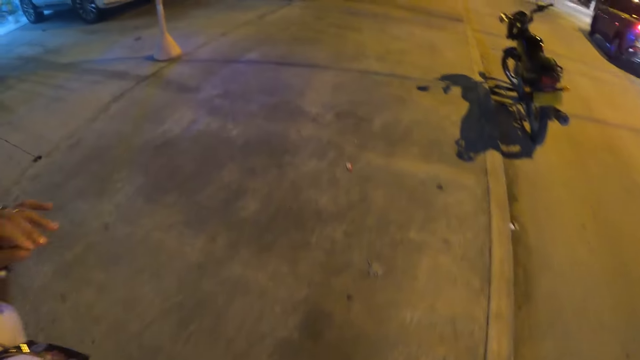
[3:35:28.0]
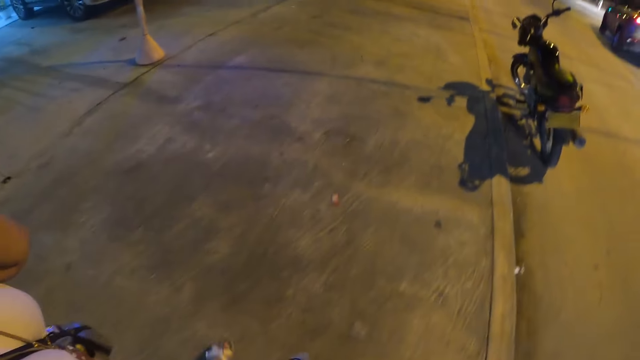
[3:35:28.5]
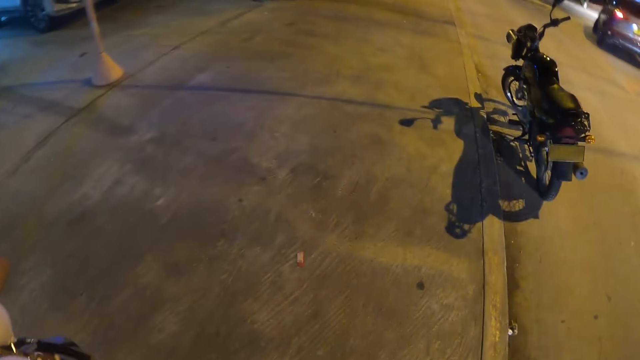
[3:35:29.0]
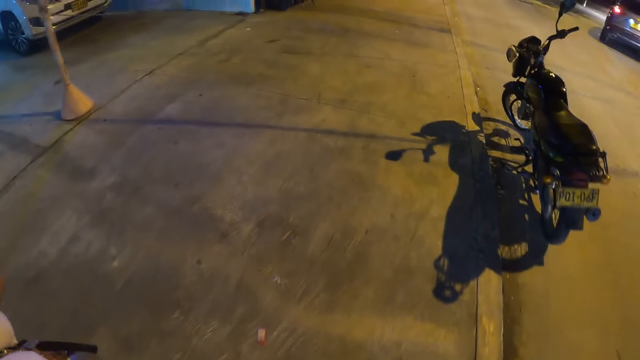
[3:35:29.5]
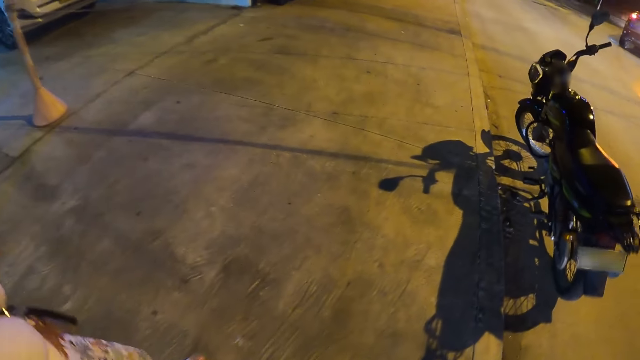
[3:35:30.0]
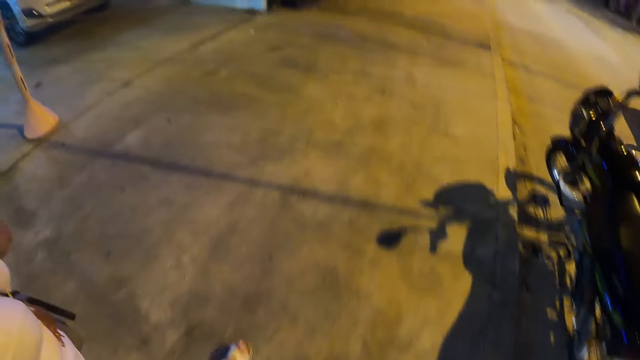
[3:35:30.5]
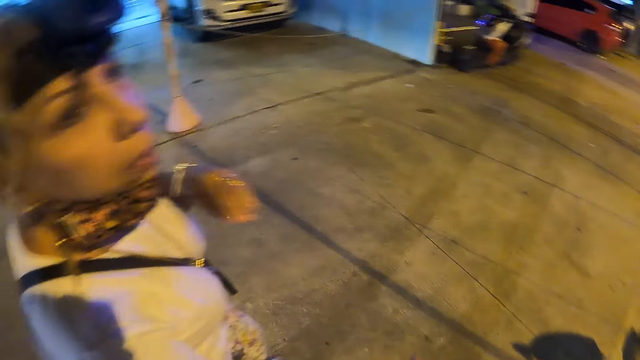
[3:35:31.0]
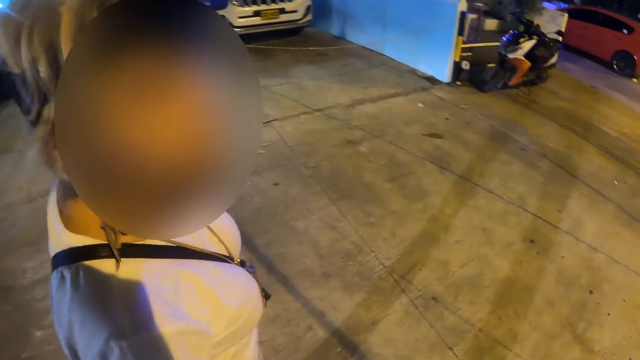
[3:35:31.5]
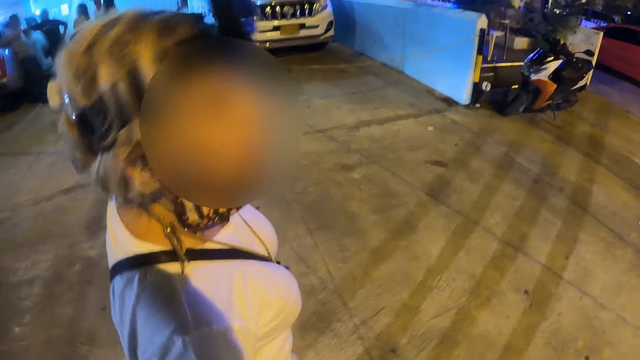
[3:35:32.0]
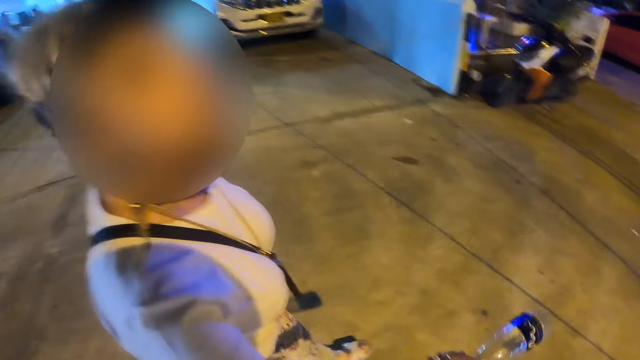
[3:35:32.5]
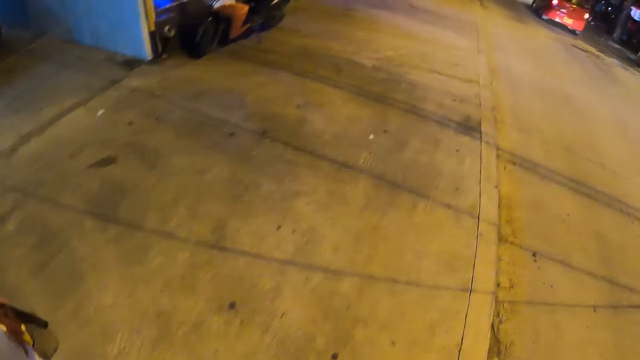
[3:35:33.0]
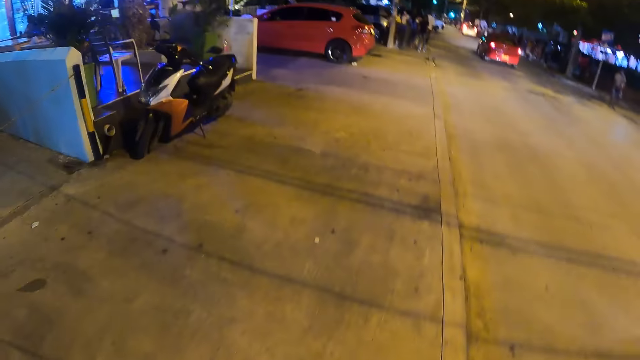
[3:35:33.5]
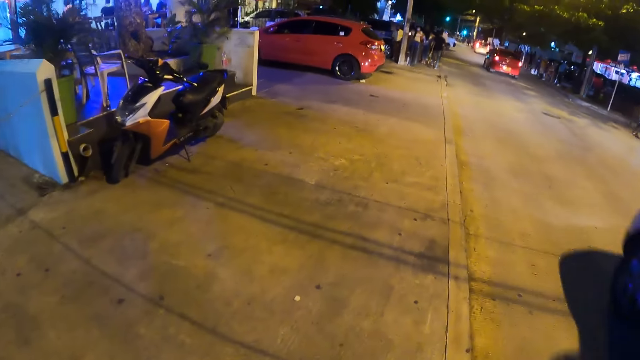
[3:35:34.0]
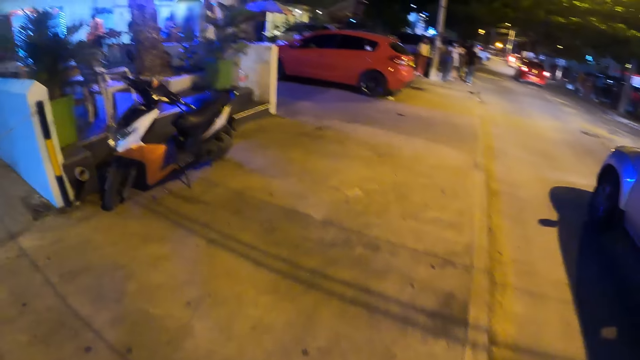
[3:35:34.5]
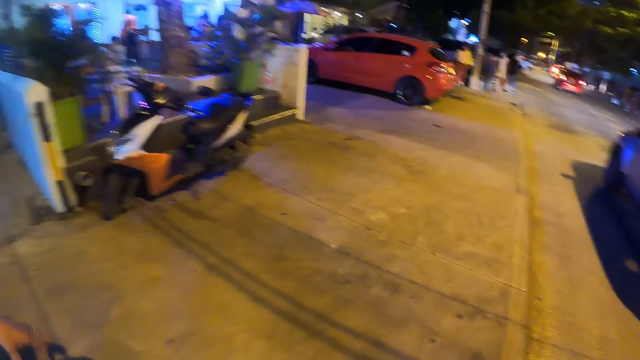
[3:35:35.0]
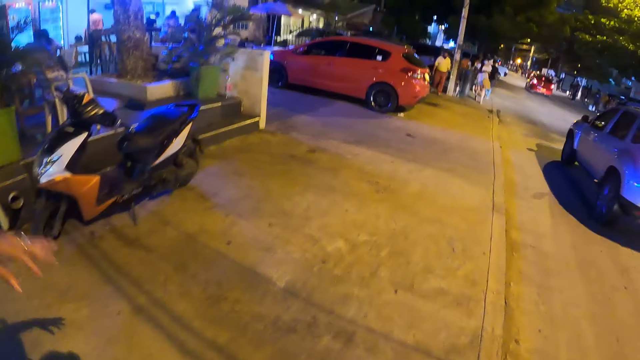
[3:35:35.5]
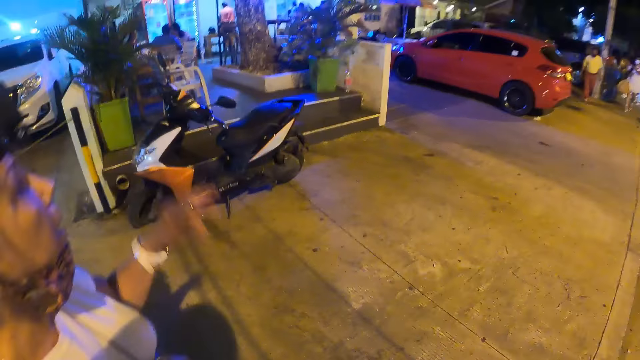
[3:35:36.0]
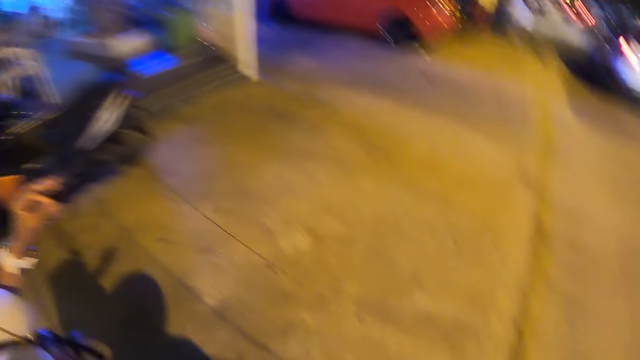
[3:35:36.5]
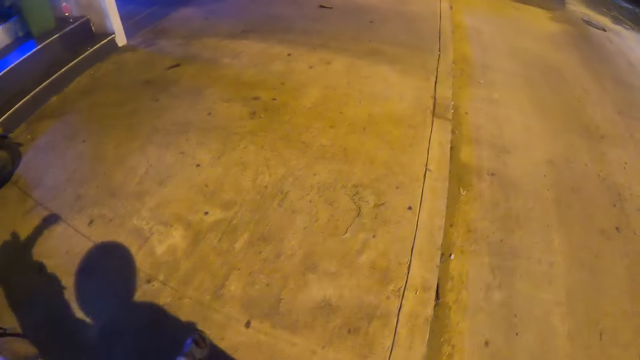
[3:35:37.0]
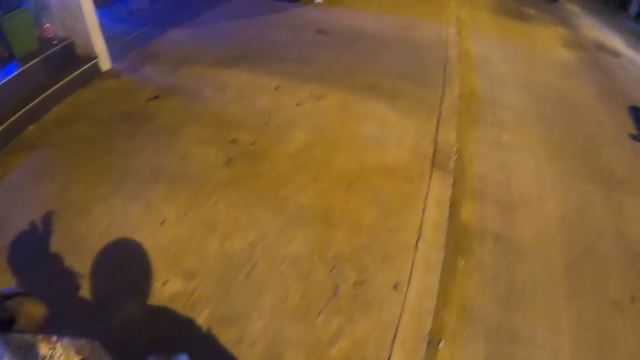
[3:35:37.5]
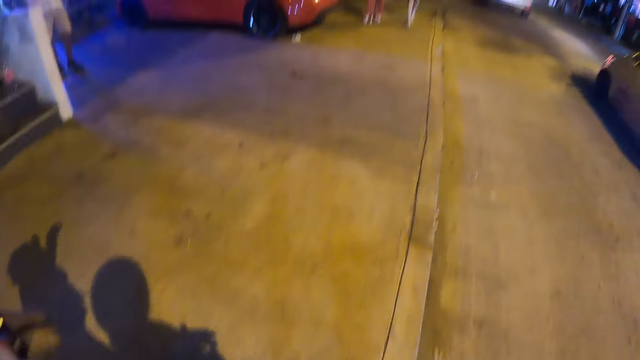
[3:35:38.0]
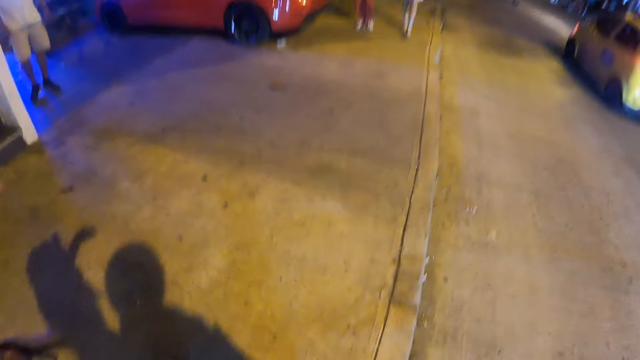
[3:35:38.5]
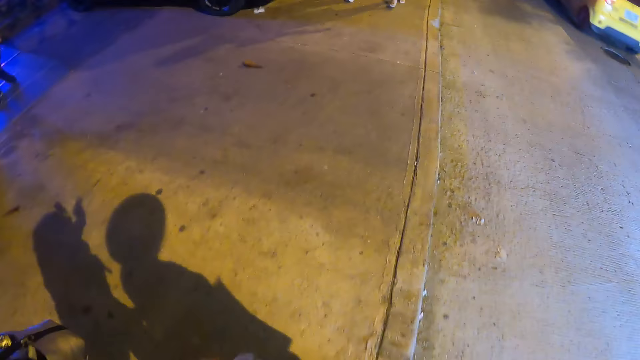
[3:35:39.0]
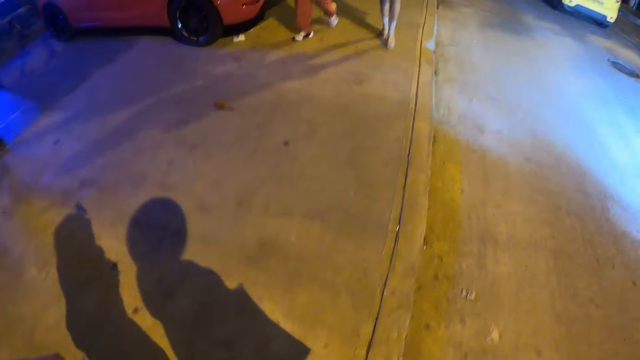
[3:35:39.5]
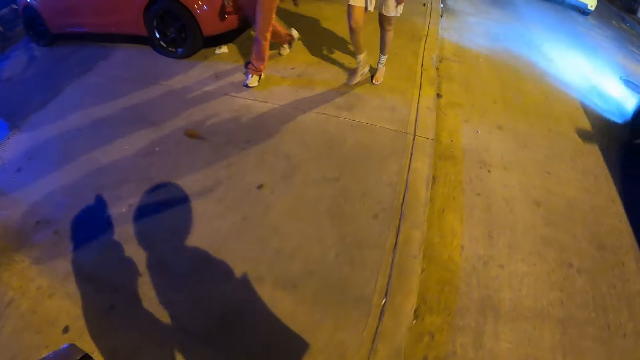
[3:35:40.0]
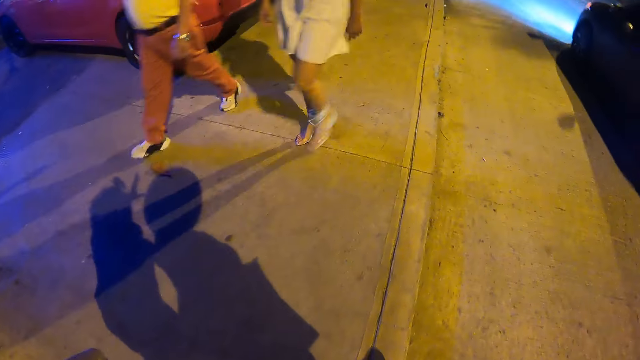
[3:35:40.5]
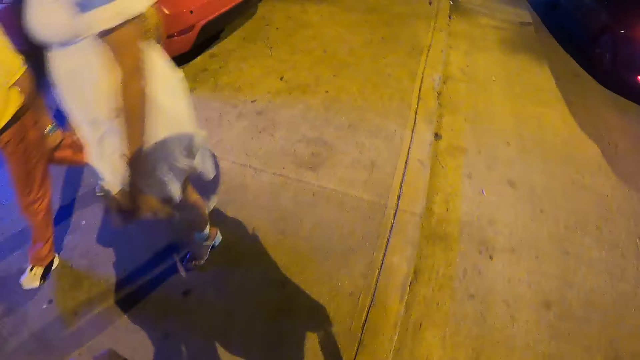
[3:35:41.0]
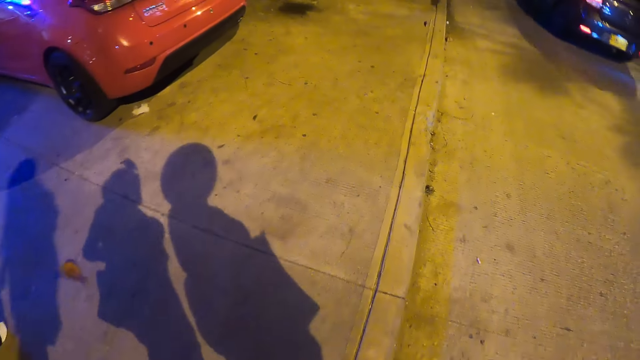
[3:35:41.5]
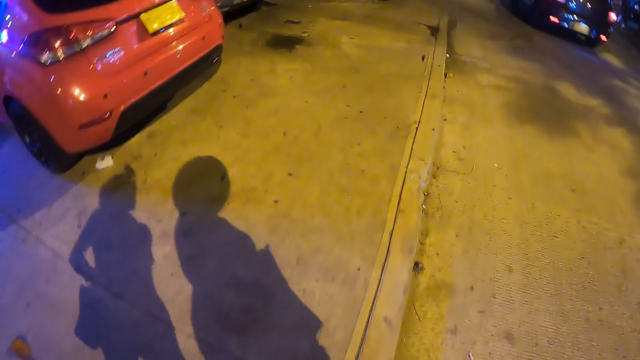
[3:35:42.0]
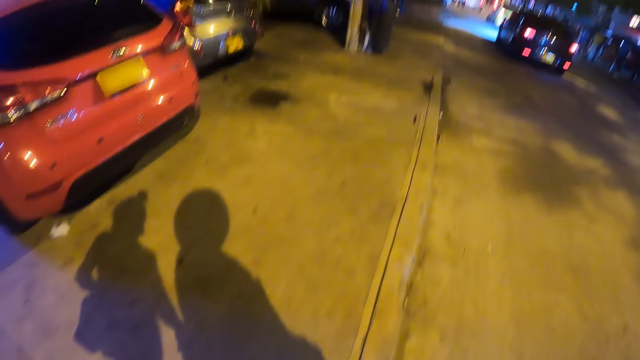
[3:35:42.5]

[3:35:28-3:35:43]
The camera wearer converses with a person. They walk on a pavement road together with the person.

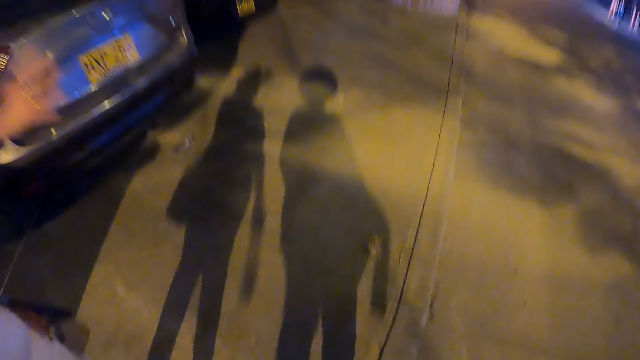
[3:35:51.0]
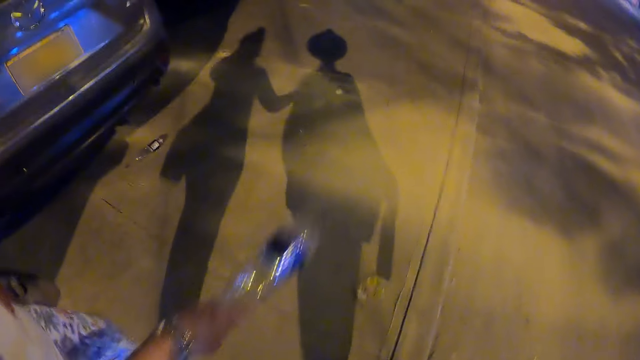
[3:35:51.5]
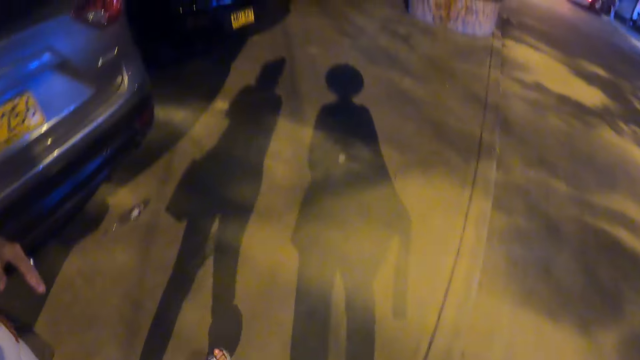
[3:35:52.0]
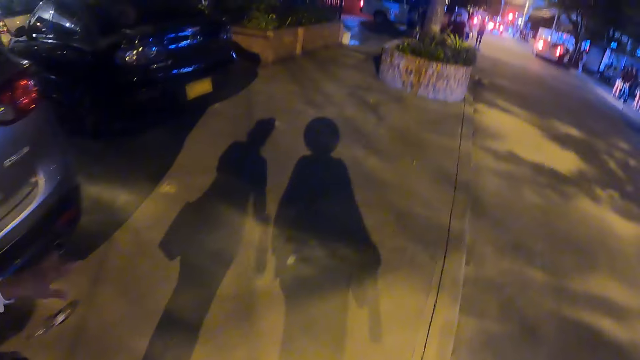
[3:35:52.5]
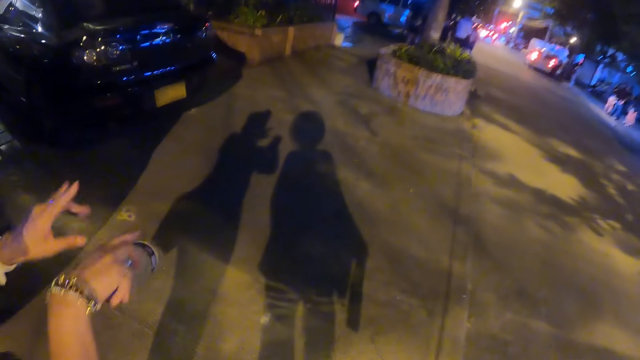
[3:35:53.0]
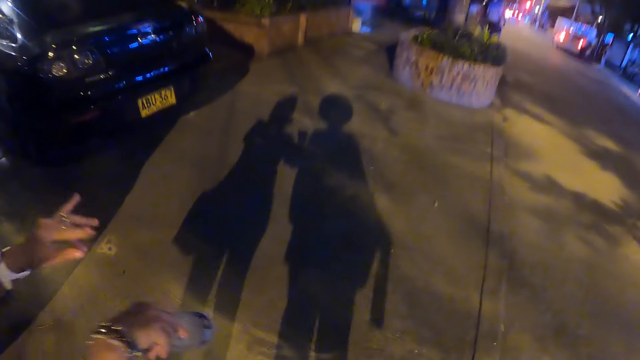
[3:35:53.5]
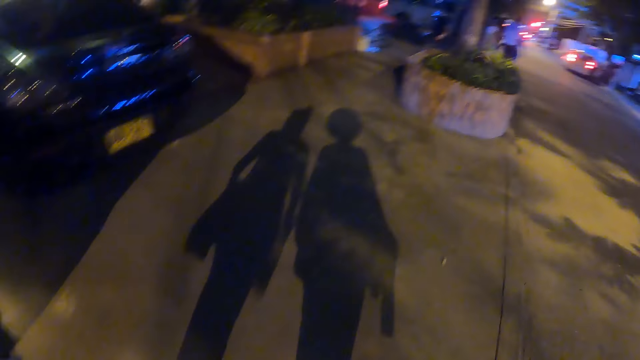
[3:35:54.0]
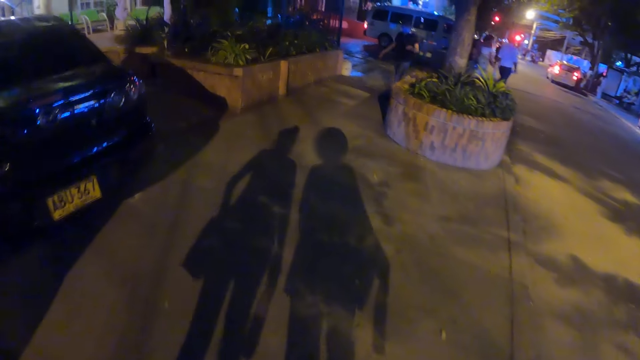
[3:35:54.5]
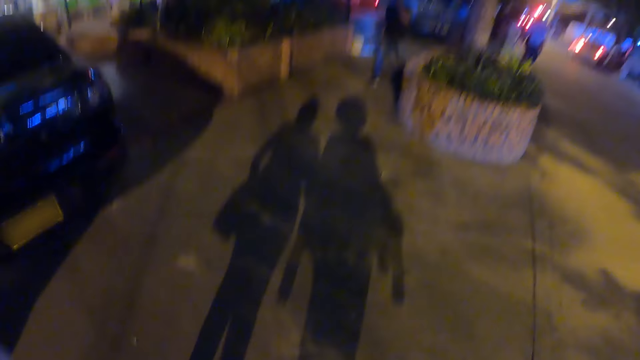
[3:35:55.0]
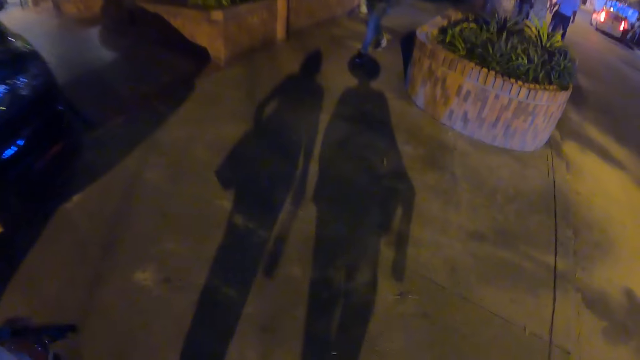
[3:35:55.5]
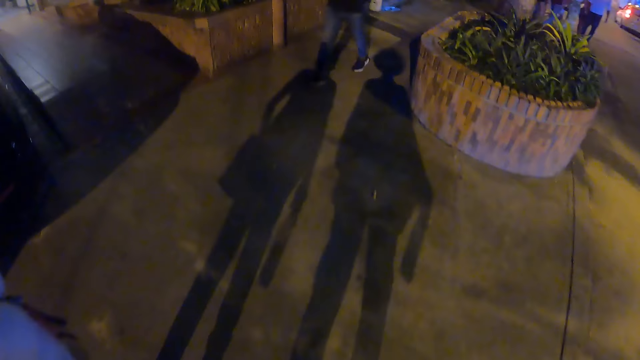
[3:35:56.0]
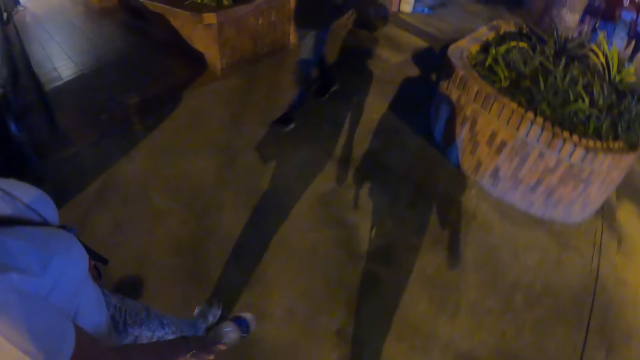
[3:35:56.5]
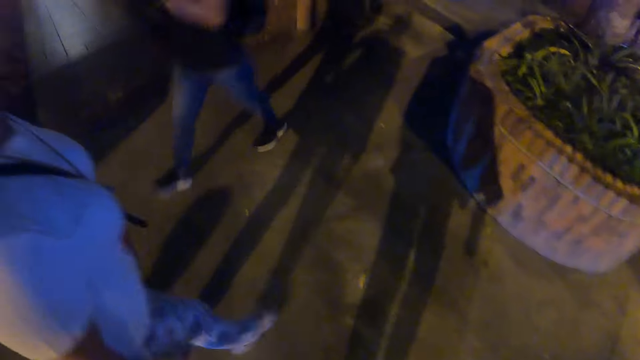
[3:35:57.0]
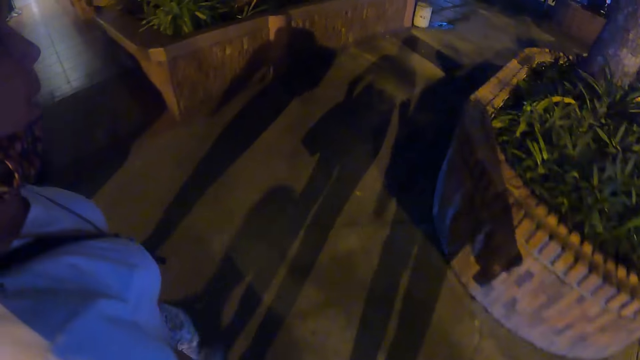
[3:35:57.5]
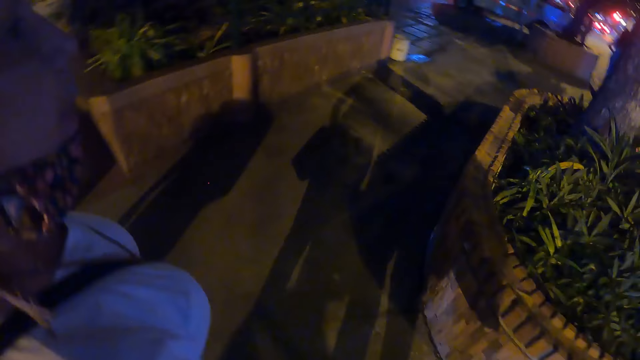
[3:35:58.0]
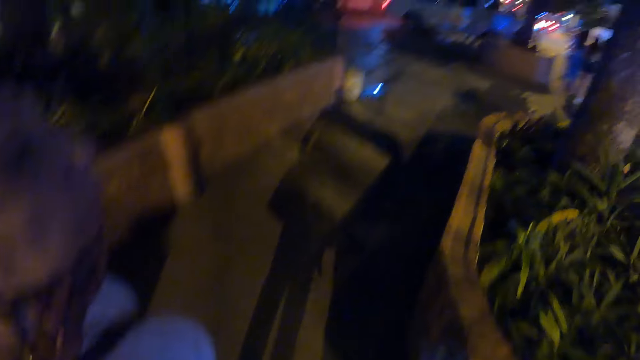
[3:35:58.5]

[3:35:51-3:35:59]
A woman swings a bottle. The camera wearer converses with the woman.
